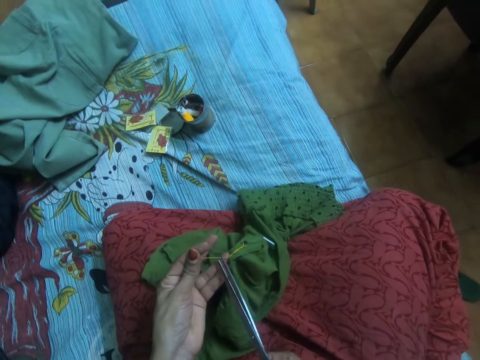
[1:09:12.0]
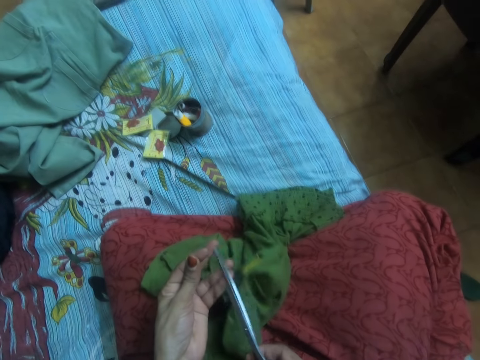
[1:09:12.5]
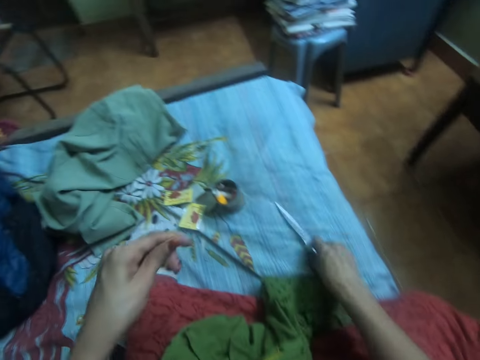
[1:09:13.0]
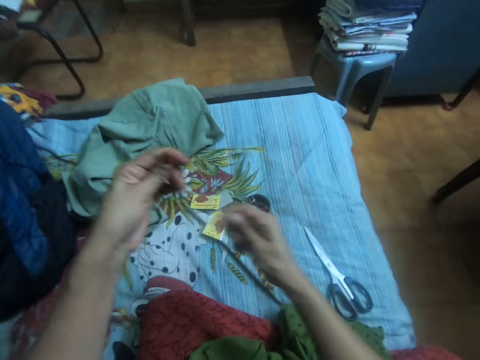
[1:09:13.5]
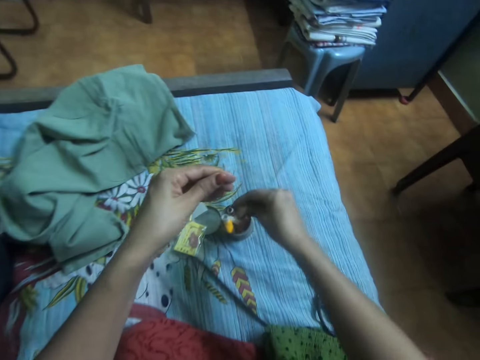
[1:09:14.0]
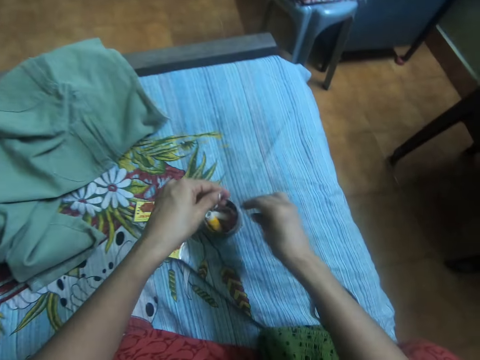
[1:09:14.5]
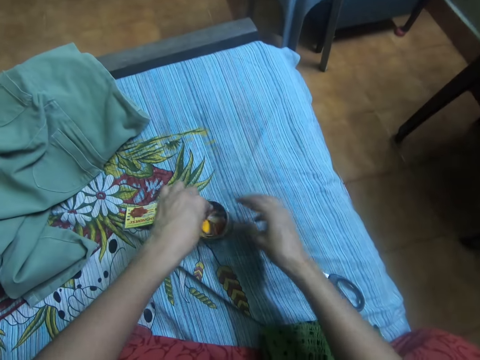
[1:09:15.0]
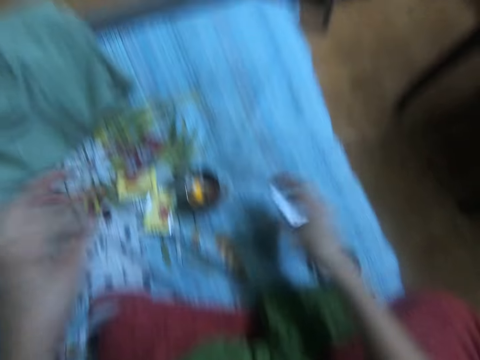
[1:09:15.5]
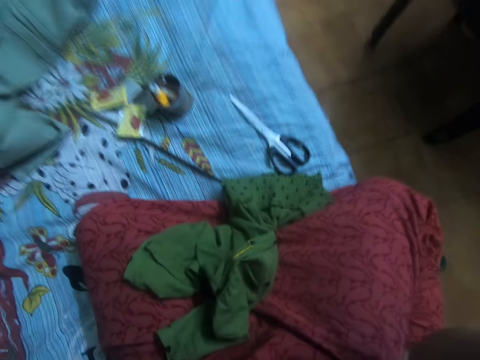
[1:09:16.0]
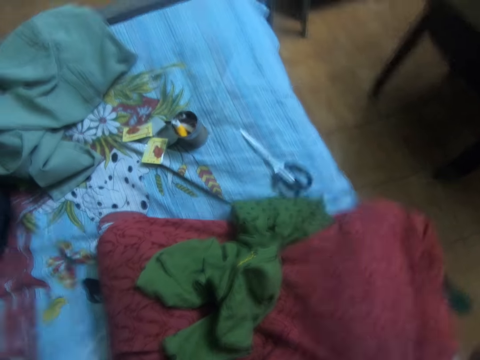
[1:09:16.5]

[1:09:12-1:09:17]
The camera wearer cuts the thread with the scissors. They drop the scissors on the bed. They put the needle in a container. They put the thread in the container of threads on the bed with both hands. They raise both hands and align the camera.
